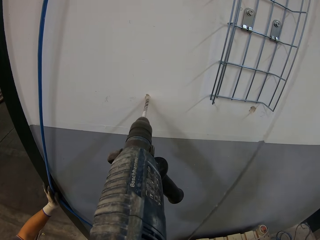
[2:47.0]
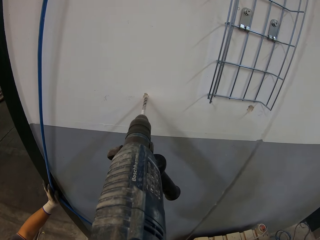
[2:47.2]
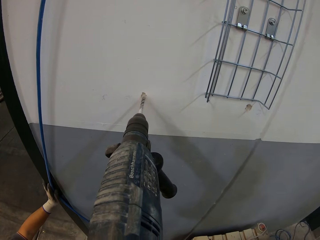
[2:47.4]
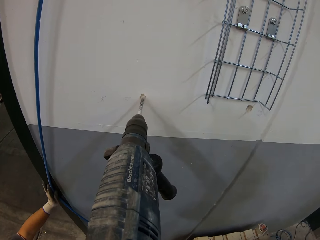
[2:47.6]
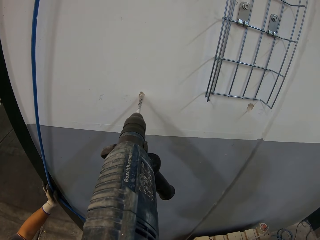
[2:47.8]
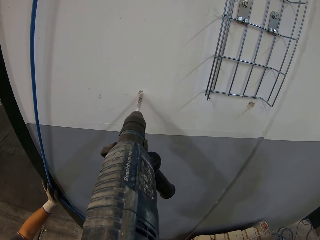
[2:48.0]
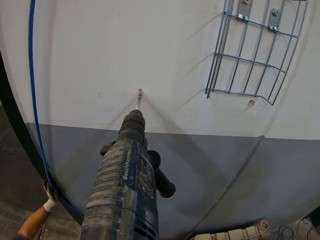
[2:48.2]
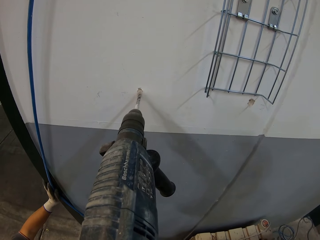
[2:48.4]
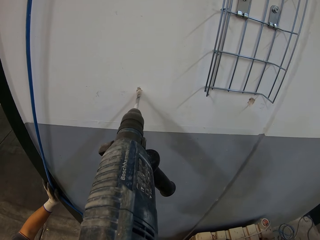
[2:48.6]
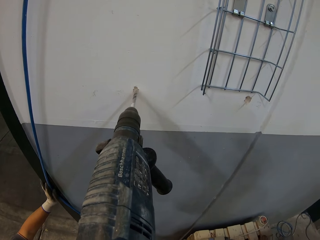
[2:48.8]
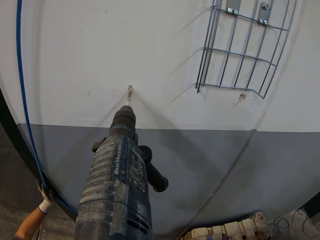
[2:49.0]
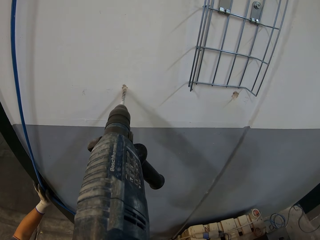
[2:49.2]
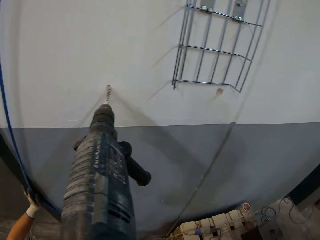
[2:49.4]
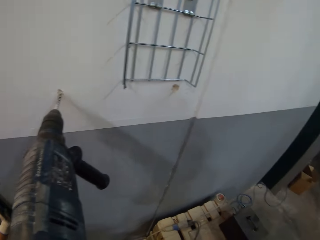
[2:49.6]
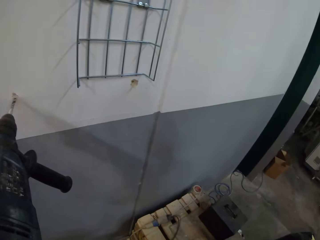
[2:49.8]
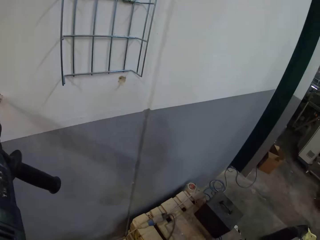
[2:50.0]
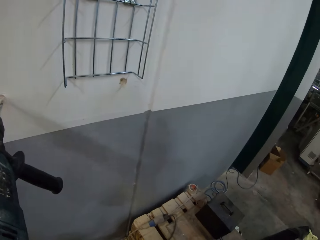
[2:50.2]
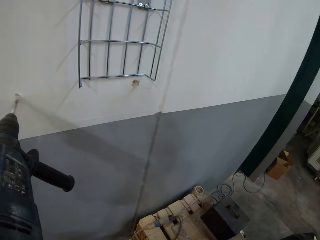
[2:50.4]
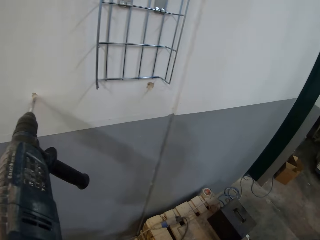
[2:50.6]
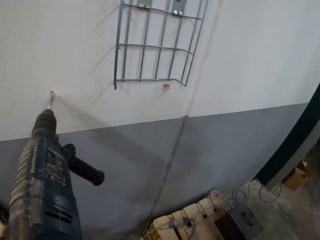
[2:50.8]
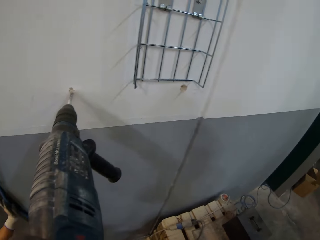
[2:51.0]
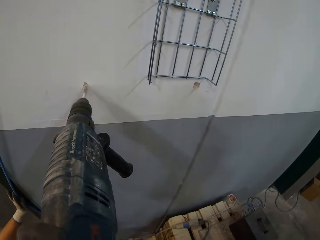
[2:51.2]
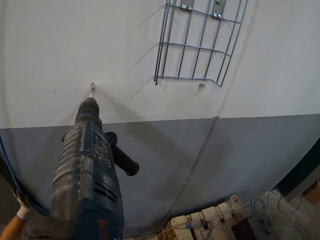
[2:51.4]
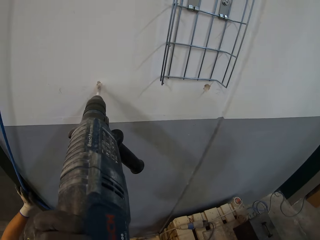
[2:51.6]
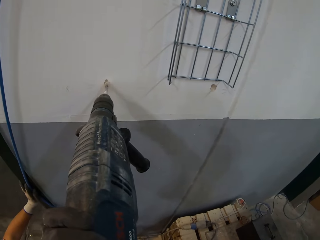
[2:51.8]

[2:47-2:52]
The camera wearer holds the drilling gun.

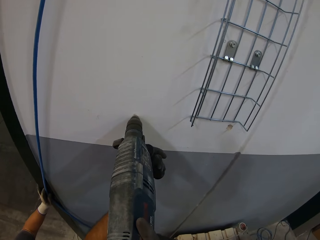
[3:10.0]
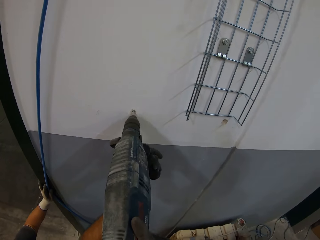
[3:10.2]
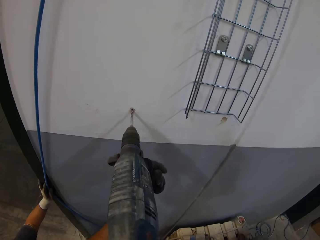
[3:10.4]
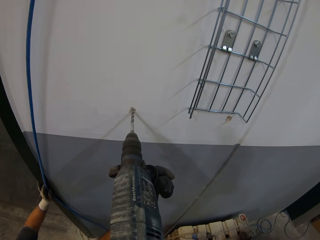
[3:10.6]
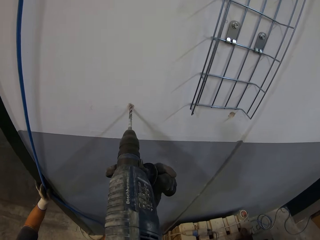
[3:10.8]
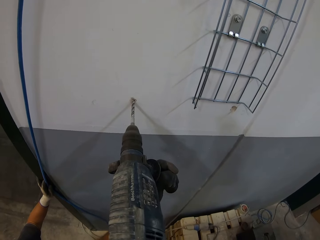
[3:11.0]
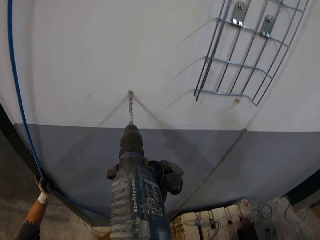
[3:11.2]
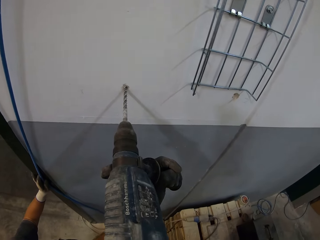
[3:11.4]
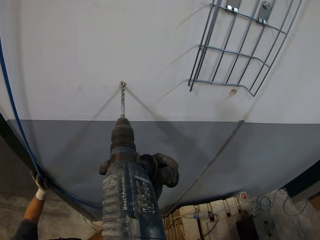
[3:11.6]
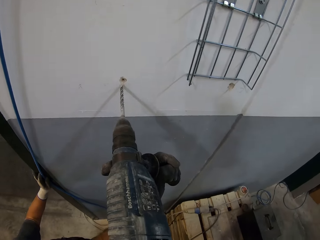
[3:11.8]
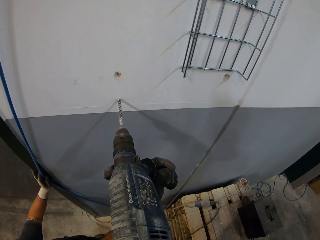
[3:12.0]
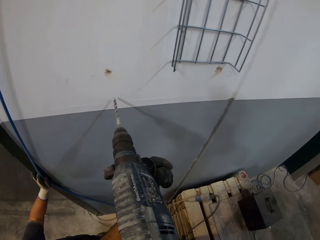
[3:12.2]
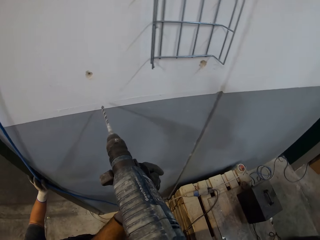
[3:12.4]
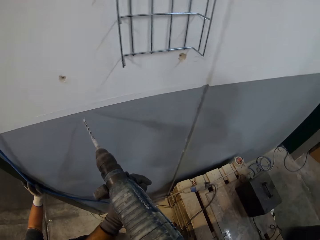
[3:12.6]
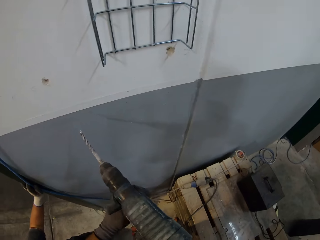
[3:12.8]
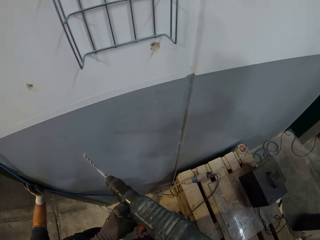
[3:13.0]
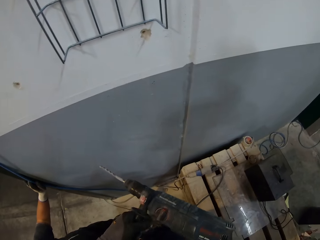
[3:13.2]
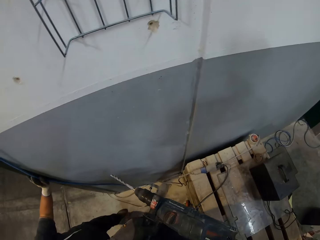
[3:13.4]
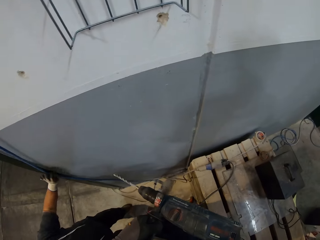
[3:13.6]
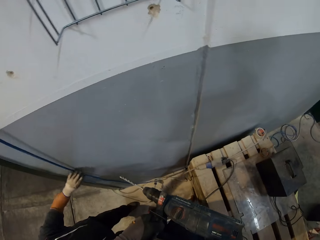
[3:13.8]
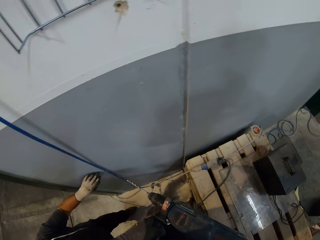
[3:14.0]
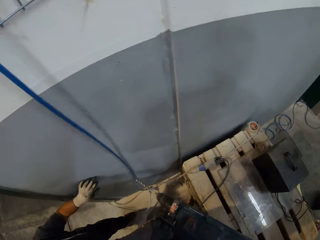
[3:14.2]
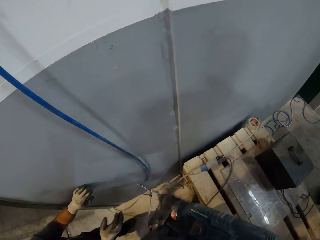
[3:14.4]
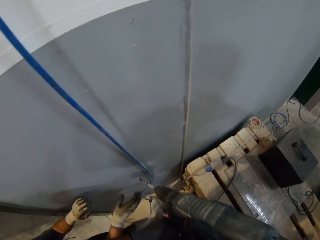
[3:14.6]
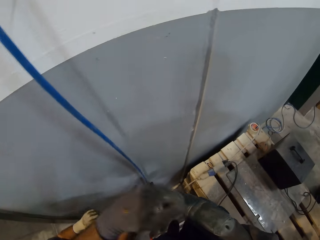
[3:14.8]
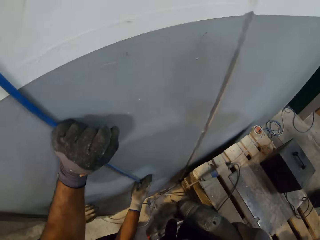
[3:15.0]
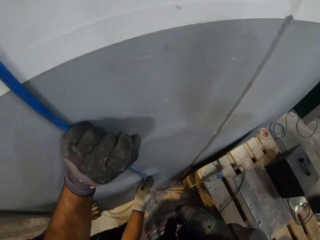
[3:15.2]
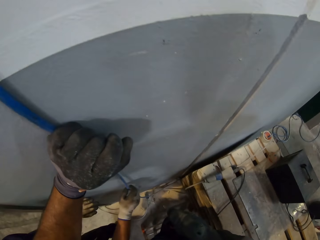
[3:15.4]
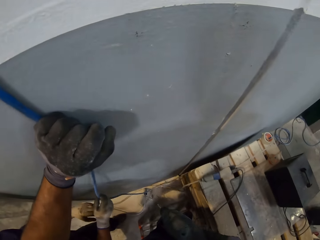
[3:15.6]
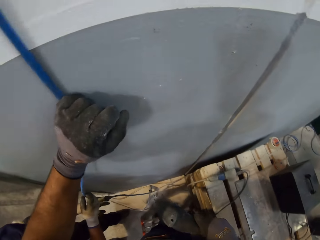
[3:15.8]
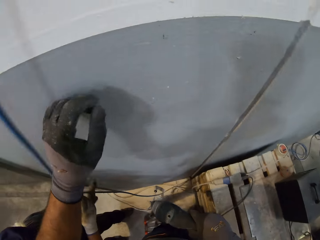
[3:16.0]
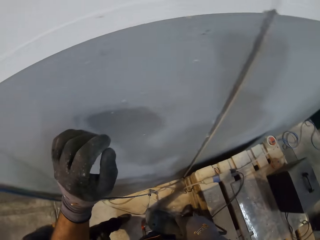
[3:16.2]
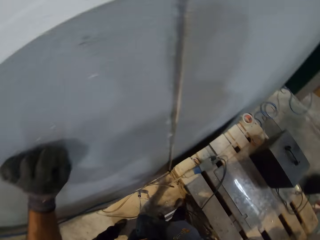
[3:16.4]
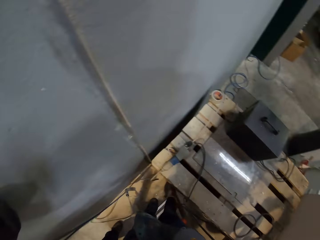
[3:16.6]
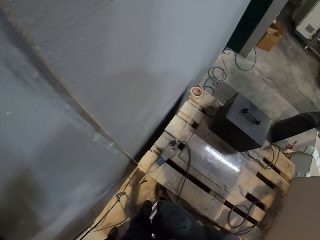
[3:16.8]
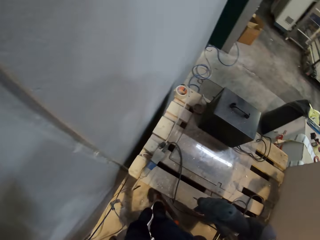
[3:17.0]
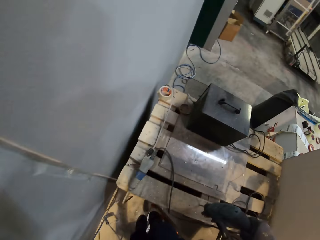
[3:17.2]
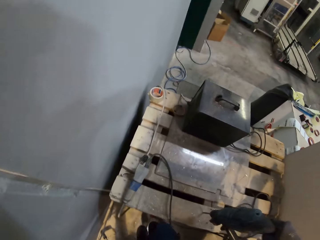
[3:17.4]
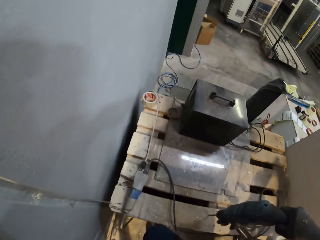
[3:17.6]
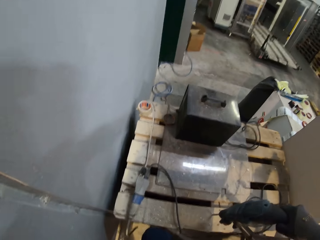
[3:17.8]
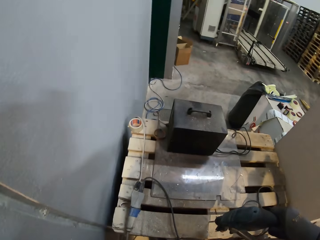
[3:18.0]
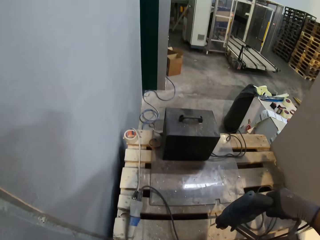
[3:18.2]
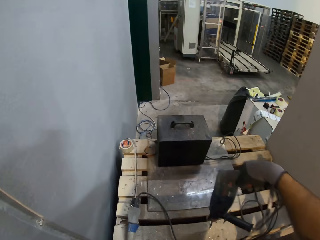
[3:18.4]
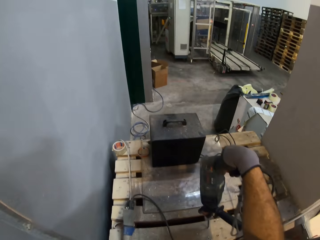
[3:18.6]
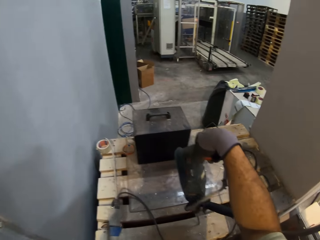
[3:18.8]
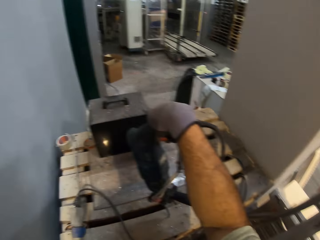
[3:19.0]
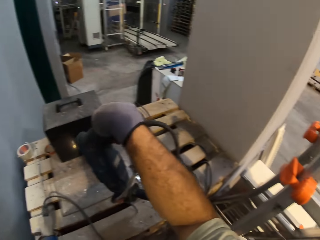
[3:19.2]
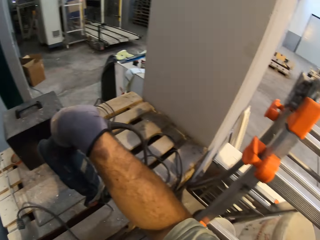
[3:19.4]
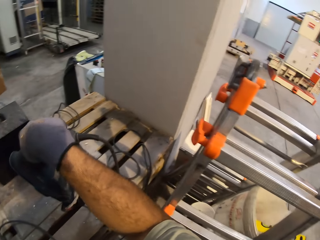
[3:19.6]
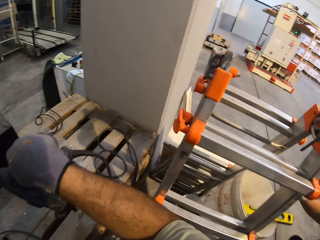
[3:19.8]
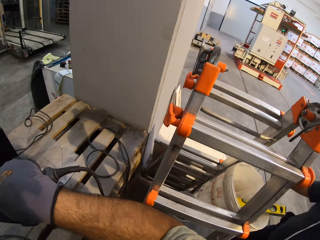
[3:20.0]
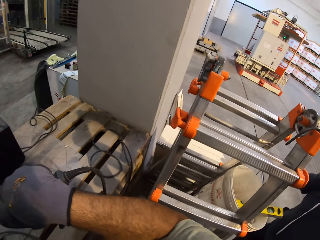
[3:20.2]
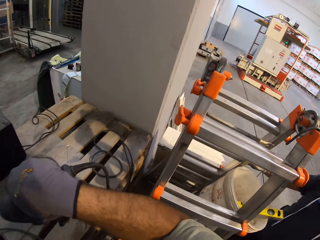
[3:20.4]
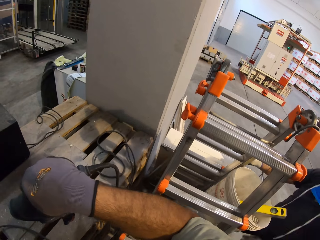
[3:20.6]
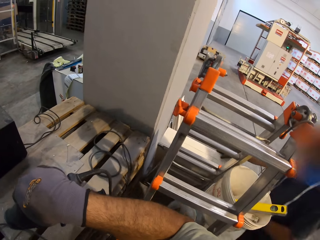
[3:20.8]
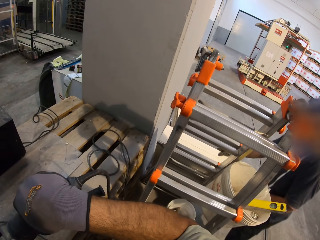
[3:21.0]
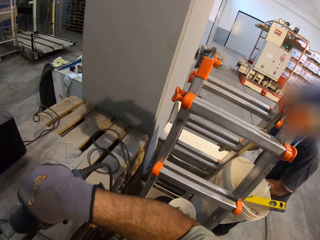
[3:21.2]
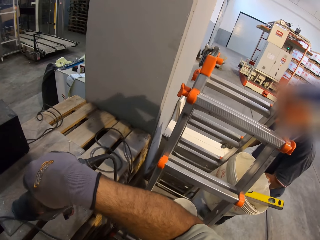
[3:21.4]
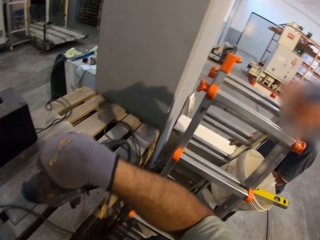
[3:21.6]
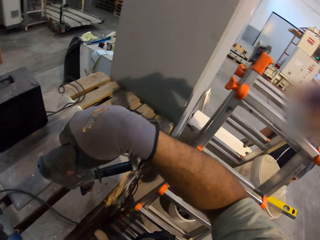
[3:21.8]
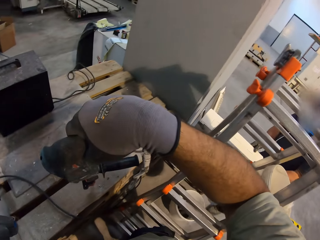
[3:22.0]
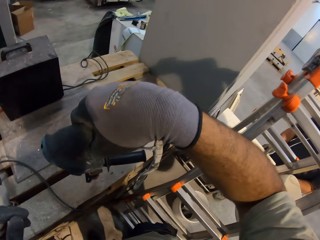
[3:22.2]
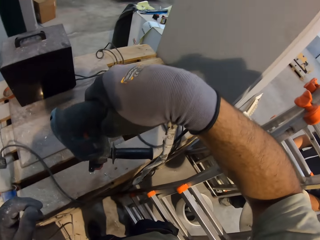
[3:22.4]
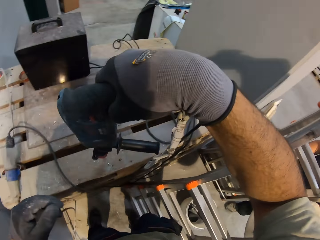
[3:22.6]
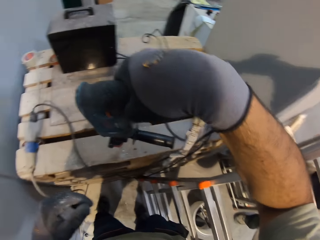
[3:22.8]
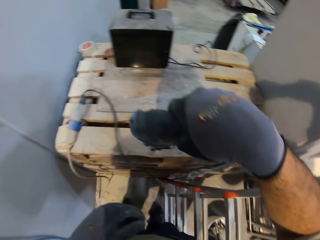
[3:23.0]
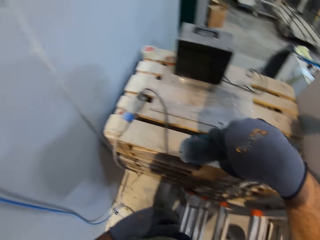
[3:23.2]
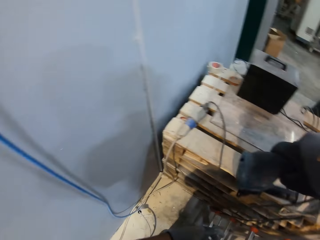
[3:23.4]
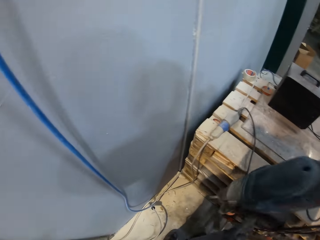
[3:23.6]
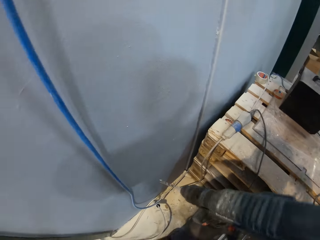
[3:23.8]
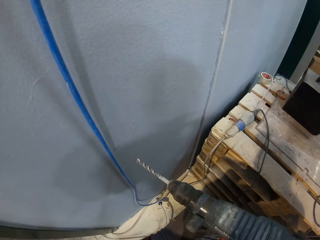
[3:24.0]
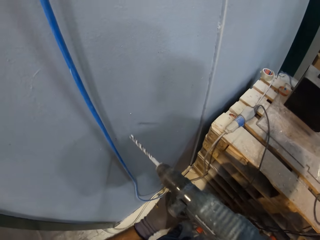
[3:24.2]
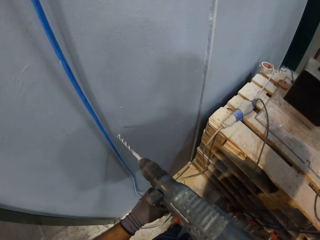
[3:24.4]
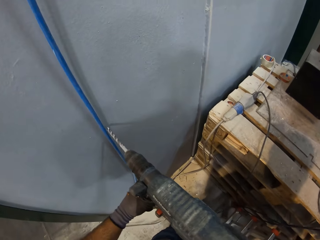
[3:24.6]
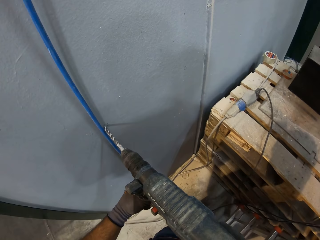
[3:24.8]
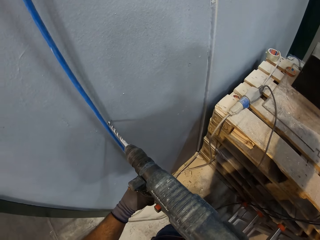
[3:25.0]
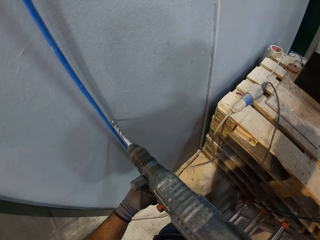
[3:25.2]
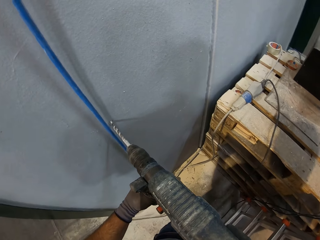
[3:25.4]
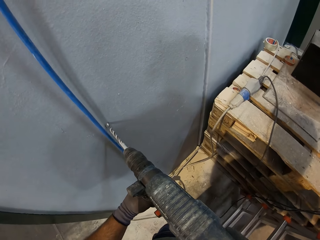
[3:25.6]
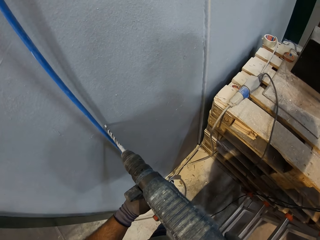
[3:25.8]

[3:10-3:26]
The camera wearer stops drilling the wall. They hold the wall and climb down the ladder. A man pulls back the ladder. The camera wearer drills a hole on the wall.
